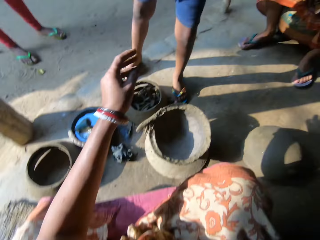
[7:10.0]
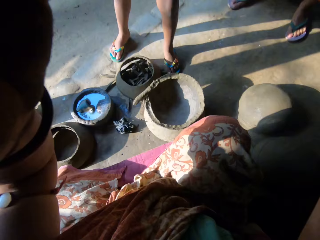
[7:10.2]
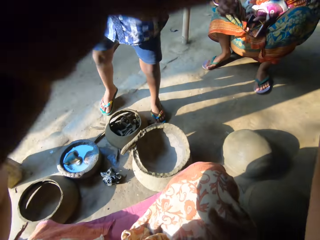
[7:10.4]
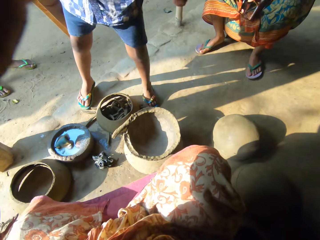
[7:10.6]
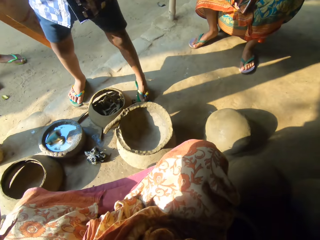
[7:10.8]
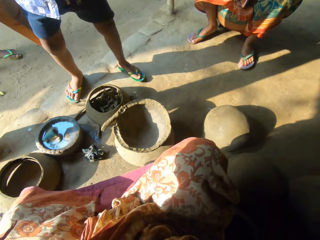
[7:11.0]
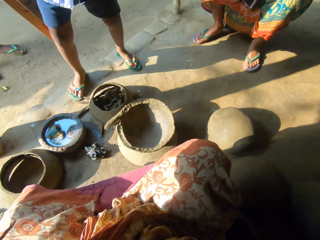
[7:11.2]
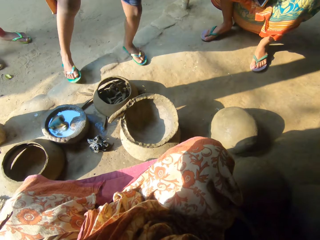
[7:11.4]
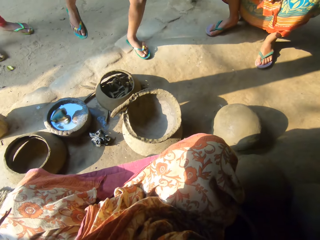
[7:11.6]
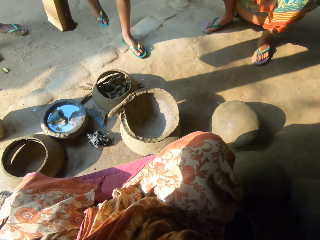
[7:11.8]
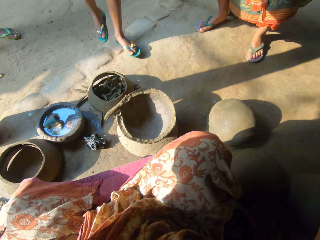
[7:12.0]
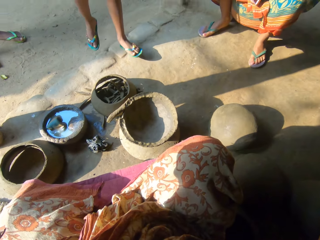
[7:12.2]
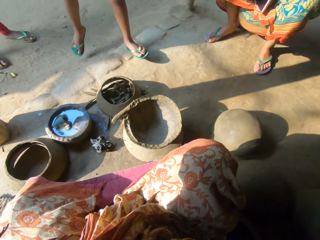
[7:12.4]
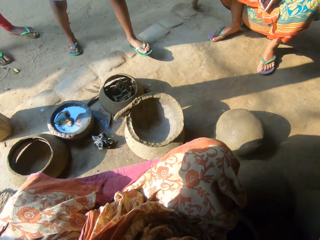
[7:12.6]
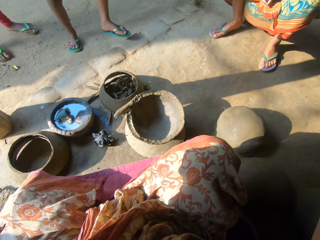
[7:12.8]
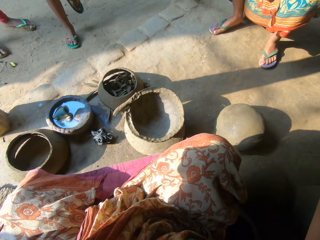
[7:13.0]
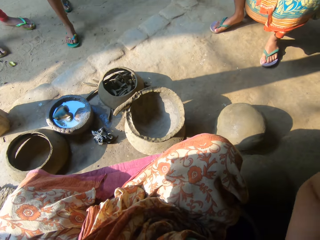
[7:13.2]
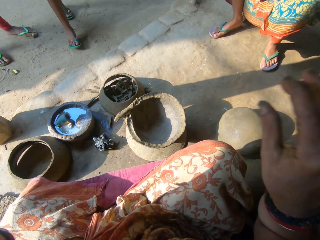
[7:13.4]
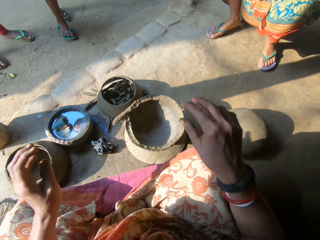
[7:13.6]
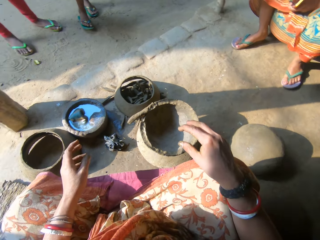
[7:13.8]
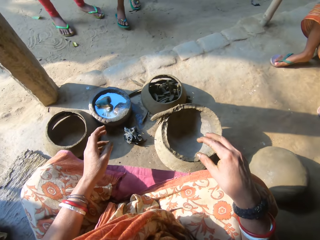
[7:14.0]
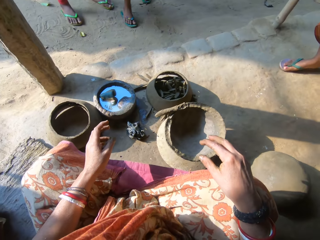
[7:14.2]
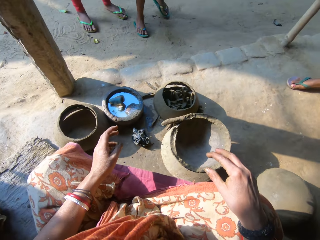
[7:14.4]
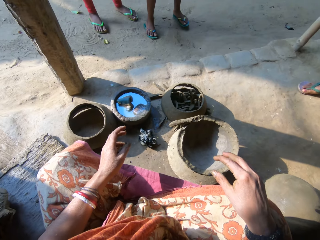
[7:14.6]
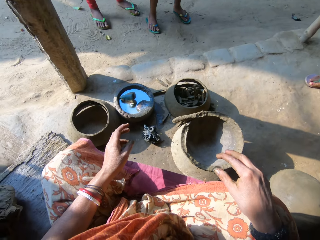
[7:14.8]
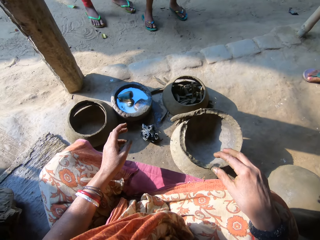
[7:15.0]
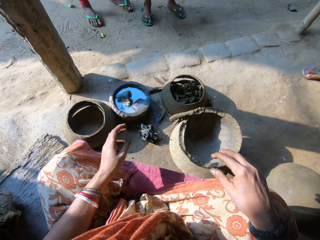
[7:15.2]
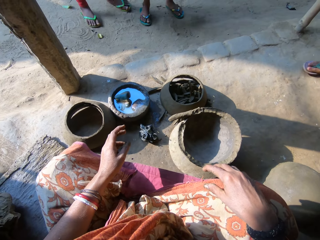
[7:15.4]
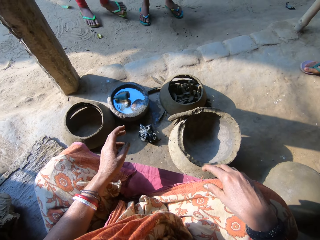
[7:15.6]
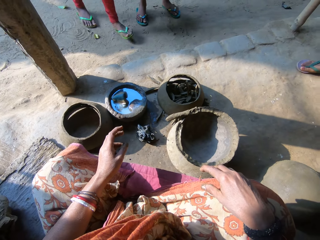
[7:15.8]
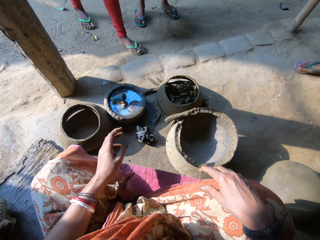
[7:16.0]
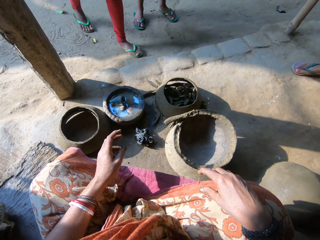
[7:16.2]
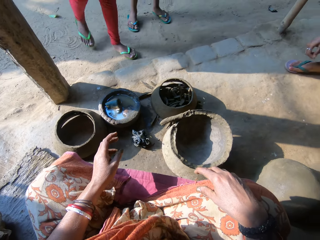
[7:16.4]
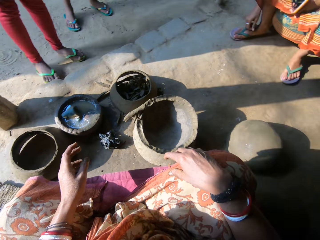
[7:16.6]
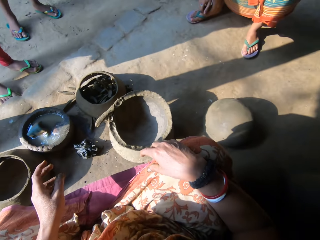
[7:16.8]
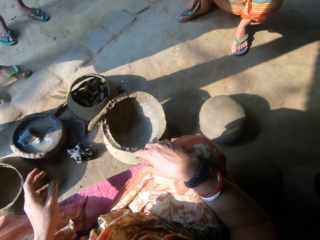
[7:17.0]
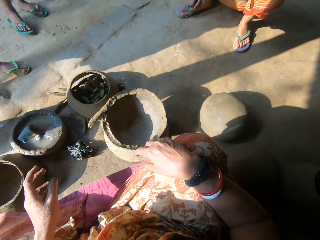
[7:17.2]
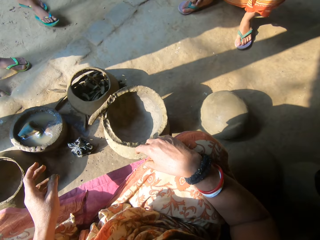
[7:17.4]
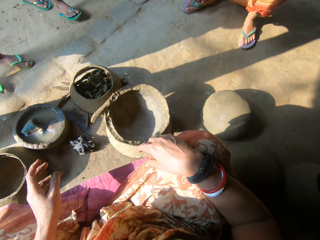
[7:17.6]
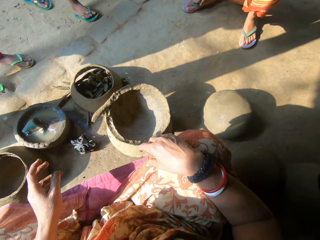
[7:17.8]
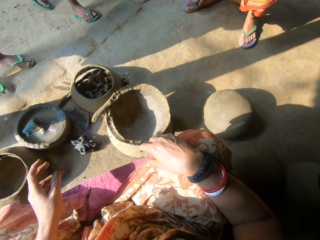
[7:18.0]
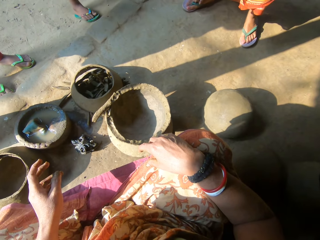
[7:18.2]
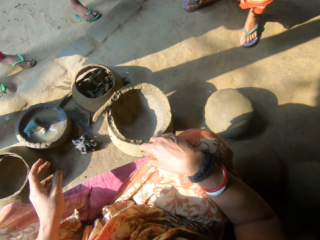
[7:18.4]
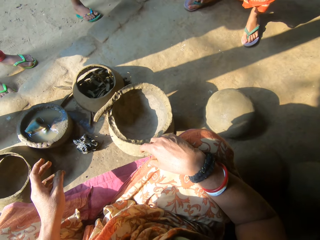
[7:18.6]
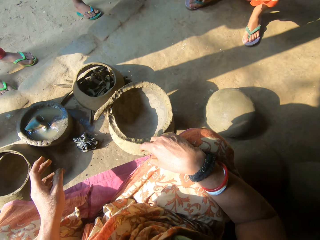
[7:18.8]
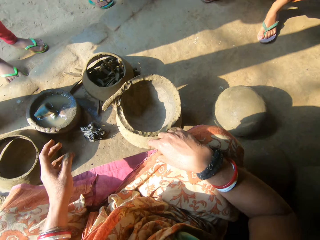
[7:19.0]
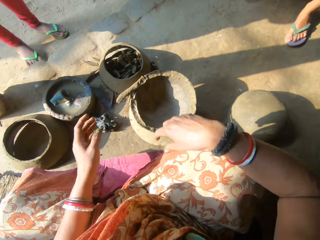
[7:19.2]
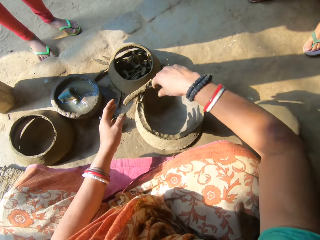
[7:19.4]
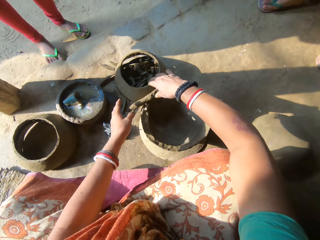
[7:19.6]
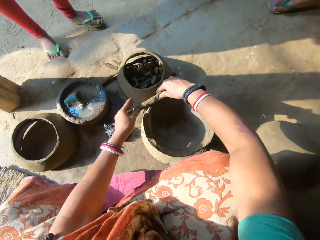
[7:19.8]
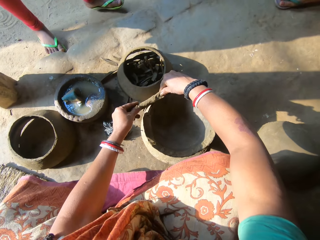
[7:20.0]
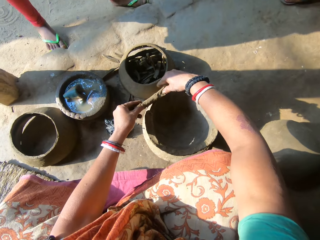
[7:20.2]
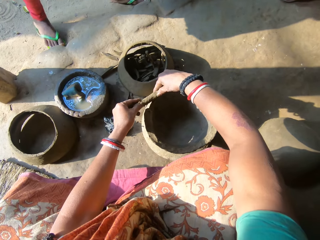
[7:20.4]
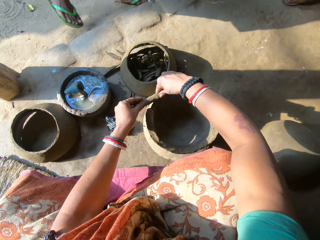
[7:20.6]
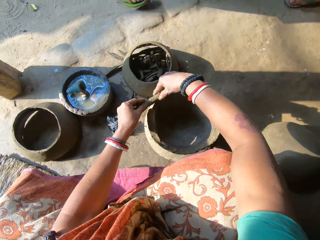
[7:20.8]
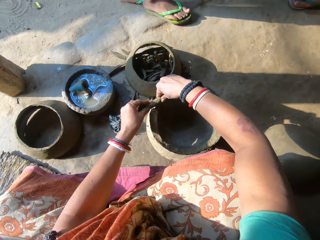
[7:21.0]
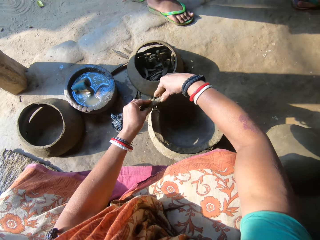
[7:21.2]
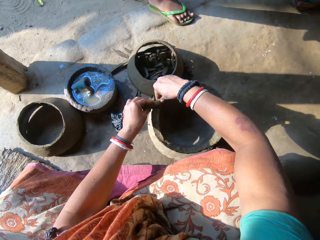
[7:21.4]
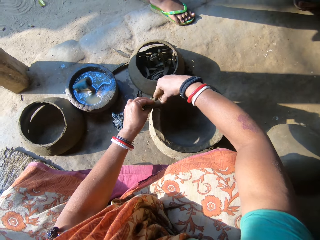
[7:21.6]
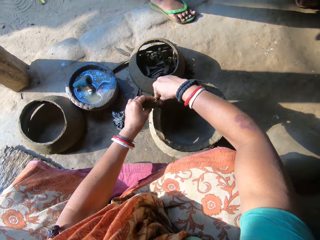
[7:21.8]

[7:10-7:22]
A boy touches the camera. The camera wearer fixes the camera. The boy walks backward. The camera wearer interacts with a person. The person walks towards the camera wearer. The boy walks towards a lady. The camera wearer sticks the clay in the piece of clay pot. The person walks towards the lady.

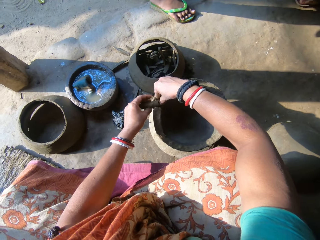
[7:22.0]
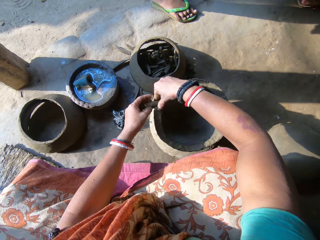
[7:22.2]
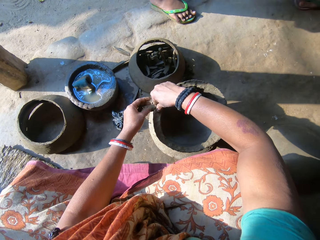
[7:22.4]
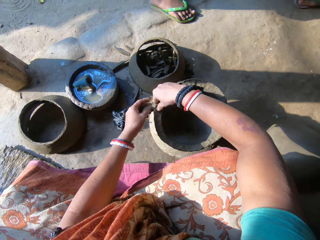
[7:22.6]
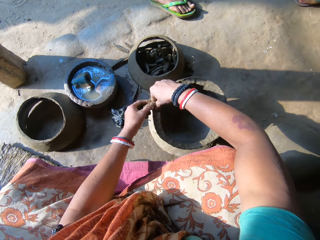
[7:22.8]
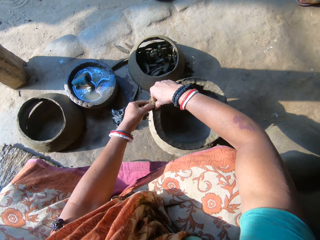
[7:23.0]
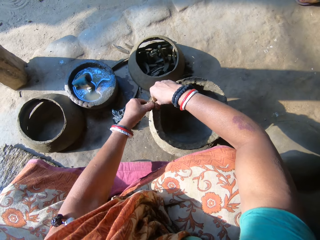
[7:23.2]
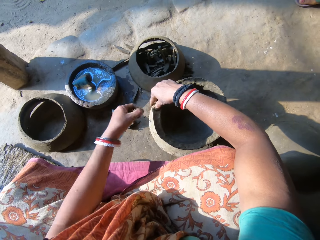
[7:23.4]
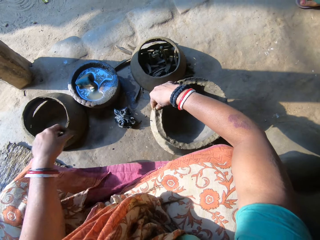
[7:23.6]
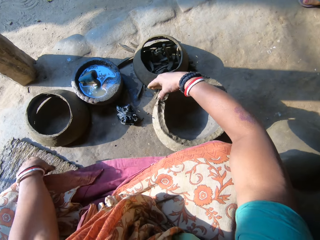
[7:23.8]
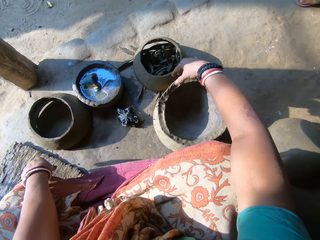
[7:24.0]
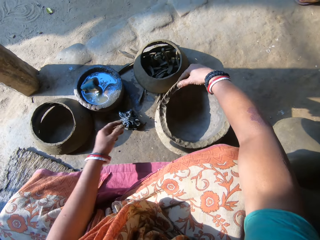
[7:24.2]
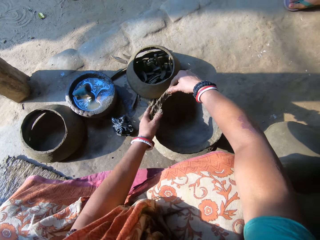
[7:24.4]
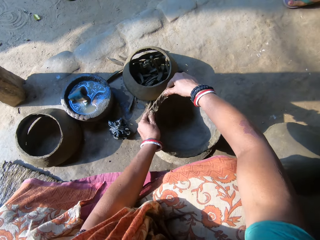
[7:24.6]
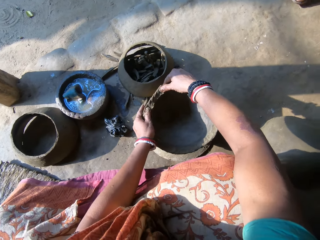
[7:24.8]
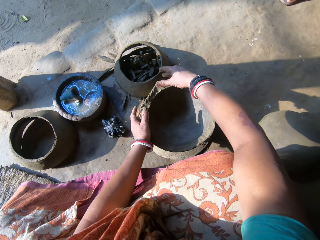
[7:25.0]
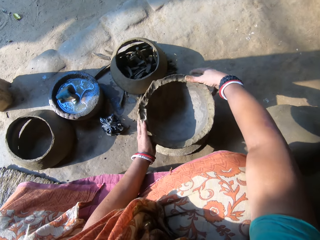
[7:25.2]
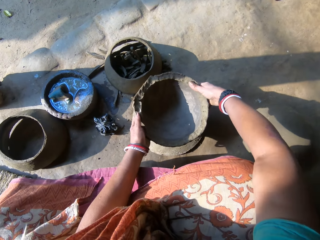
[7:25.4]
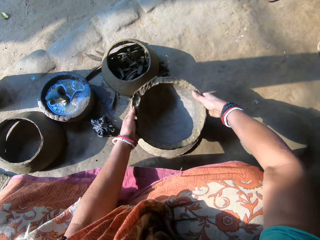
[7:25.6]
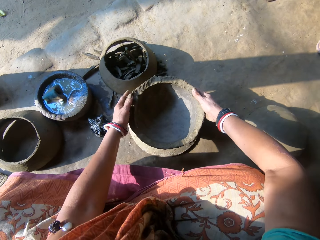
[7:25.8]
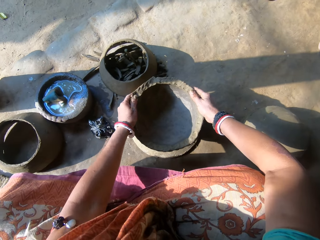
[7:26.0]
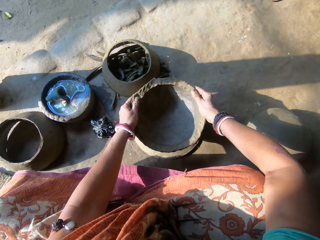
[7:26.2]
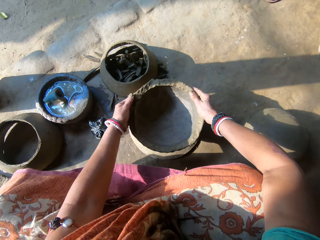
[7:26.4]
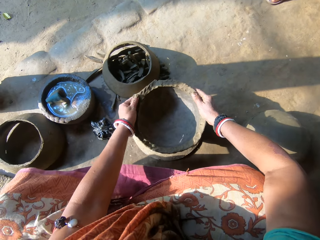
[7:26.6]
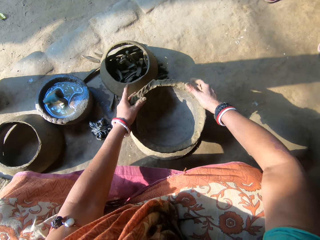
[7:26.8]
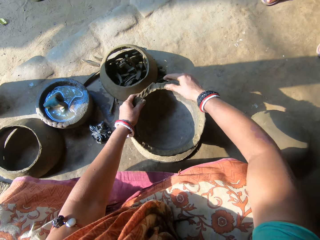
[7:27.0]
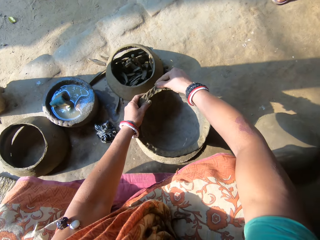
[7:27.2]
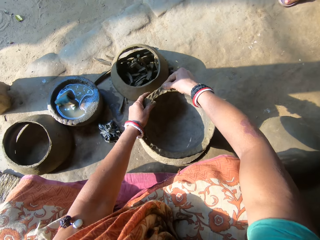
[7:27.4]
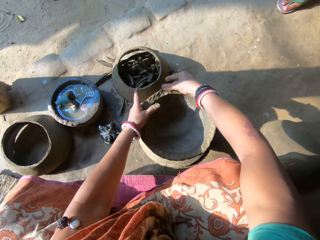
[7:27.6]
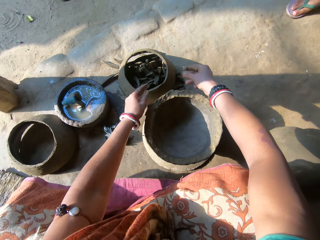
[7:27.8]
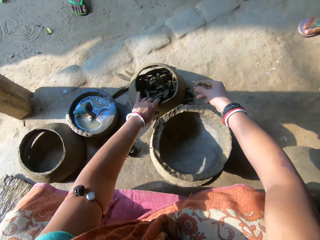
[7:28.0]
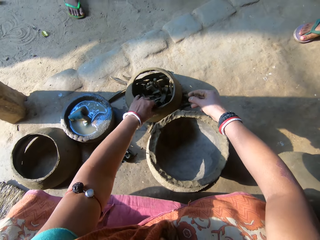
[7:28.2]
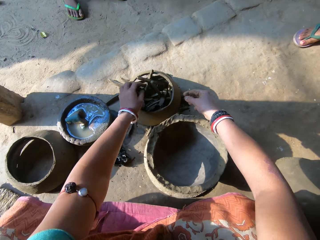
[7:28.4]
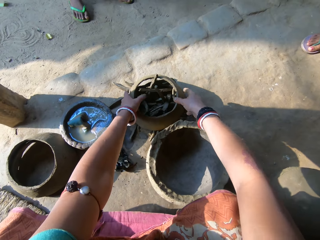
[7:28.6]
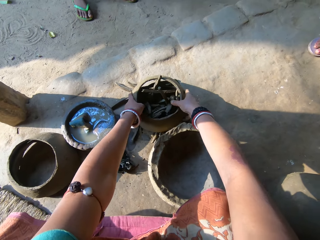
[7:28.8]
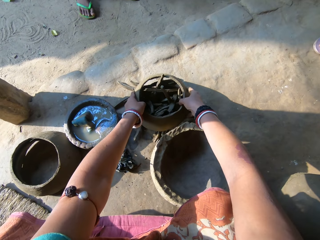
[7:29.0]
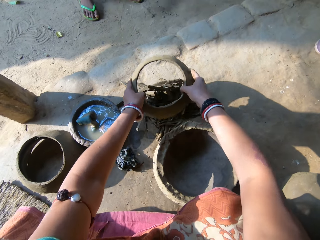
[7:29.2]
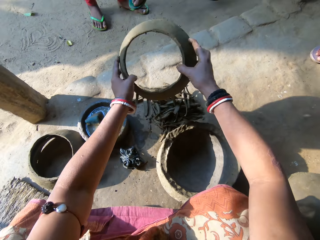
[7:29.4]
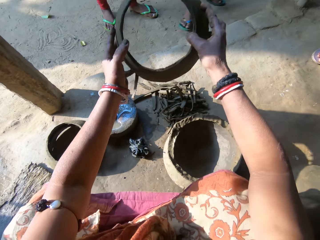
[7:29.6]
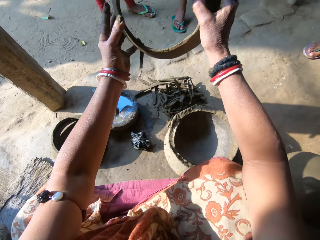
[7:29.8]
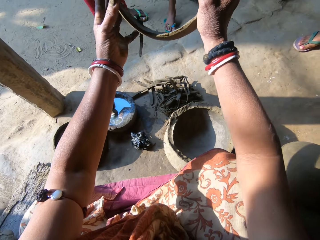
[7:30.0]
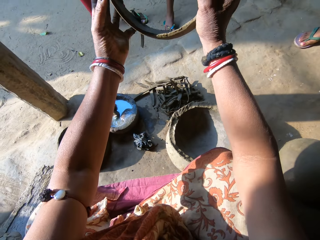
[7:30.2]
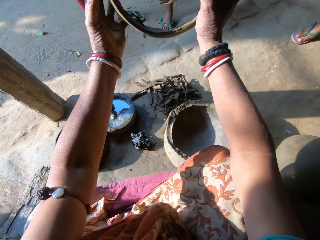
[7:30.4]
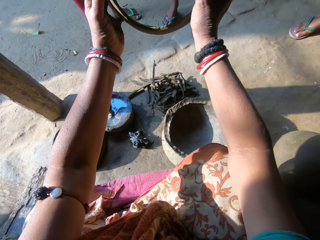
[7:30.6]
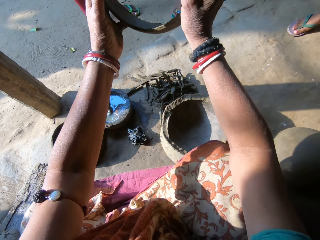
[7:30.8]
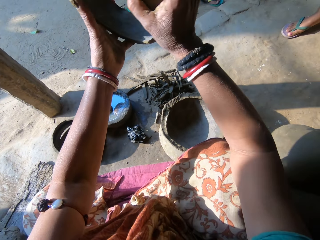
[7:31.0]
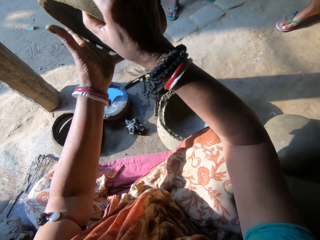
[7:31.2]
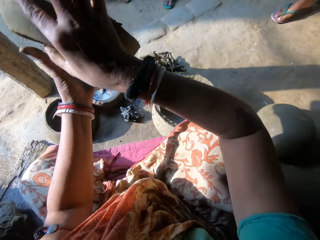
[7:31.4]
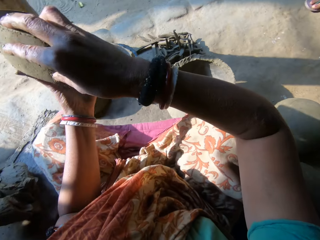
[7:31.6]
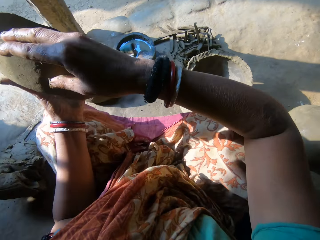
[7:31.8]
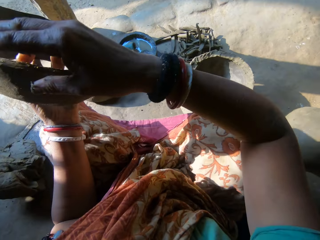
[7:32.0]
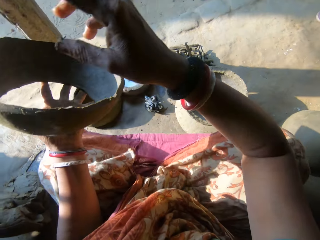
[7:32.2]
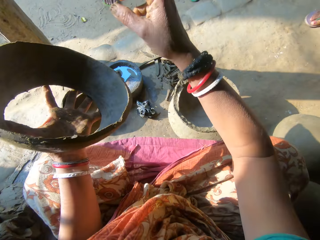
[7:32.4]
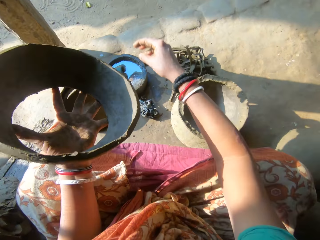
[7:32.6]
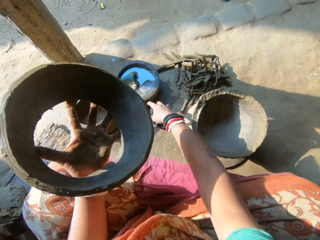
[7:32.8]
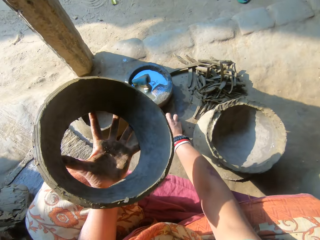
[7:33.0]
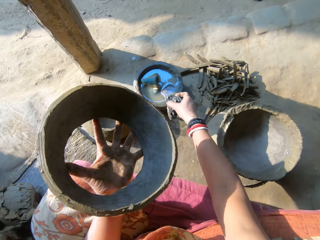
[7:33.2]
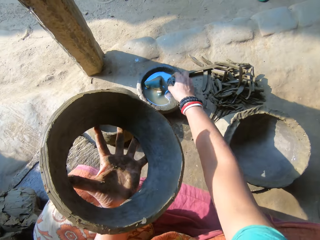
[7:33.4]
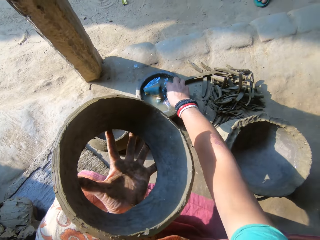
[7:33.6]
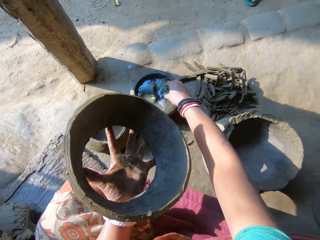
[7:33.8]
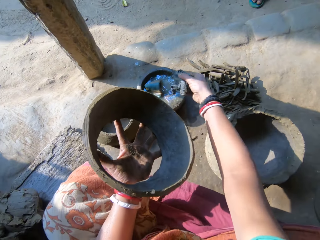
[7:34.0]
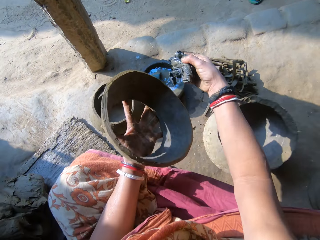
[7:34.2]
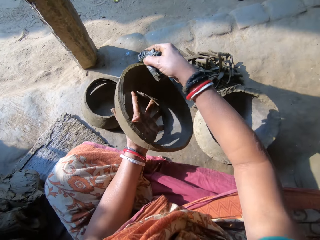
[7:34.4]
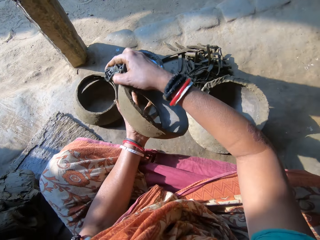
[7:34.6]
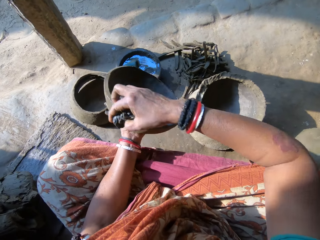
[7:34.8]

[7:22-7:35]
A person moves her leg. The camera wearer cuts the clay with the hand and drops the clay on the board. She sticks the clay in the piece of clay pot. She adjusts the clay on the ceramic clay with both hands. She rotates the piece of clay pot and sticks the clay in the piece of clay pot. She moves the clay. The person stands in front of the camera wearer. The camera wearer picks up the ceramic clay on the floor with both hands. A boy walks towards the camera wearer. The camera wearer drops the clay. She holds the piece of clay pot with the left hand. She picks up the napkin on the floor with her right hand. She dips the napkin in the water with her right hand. She cleans the edge of the ceramic clay in her left hand with the napkin in her right hand.
